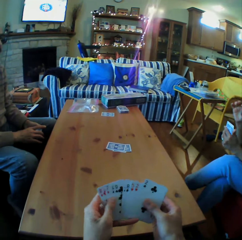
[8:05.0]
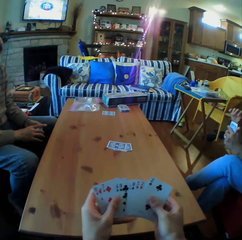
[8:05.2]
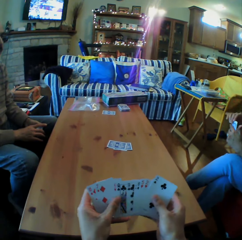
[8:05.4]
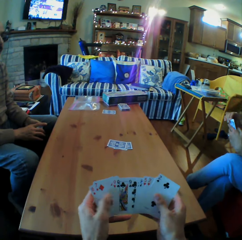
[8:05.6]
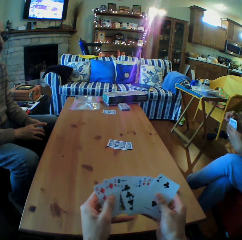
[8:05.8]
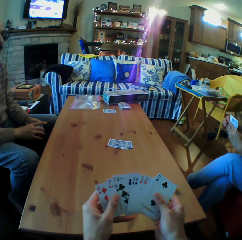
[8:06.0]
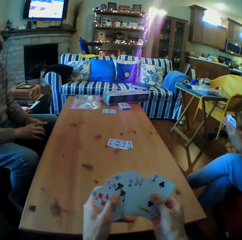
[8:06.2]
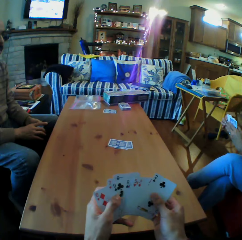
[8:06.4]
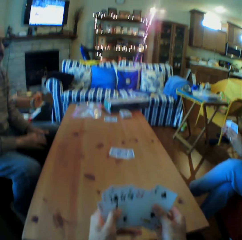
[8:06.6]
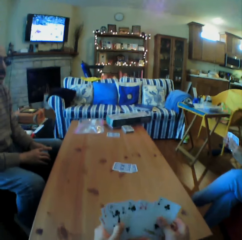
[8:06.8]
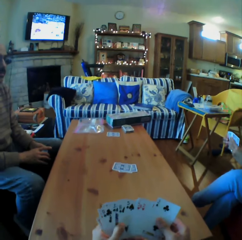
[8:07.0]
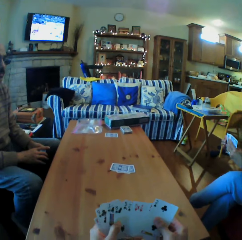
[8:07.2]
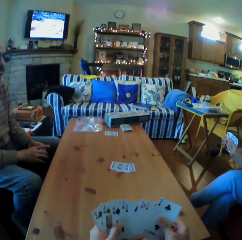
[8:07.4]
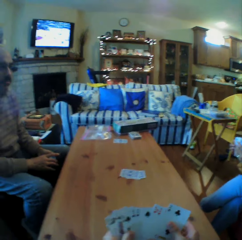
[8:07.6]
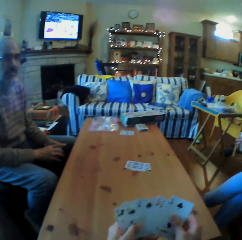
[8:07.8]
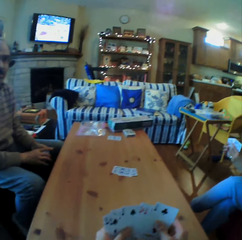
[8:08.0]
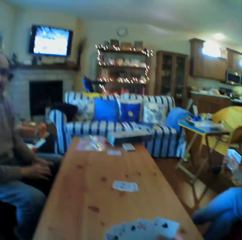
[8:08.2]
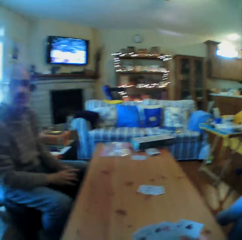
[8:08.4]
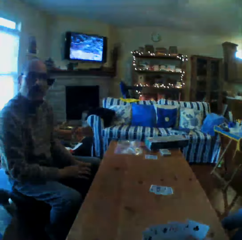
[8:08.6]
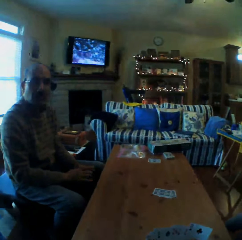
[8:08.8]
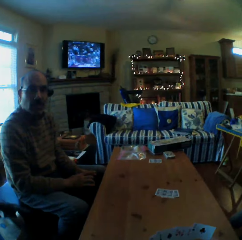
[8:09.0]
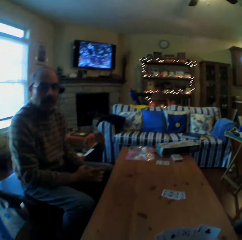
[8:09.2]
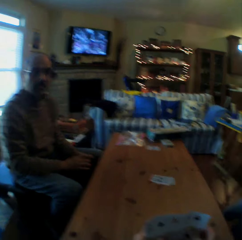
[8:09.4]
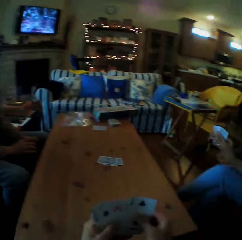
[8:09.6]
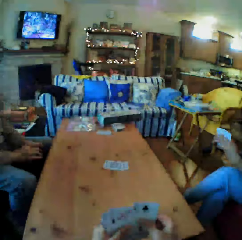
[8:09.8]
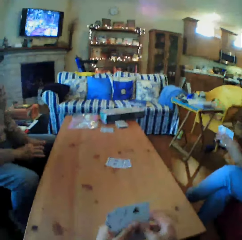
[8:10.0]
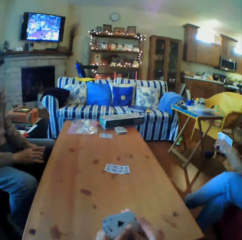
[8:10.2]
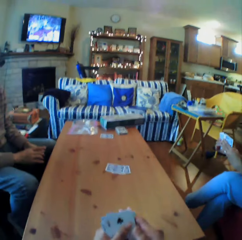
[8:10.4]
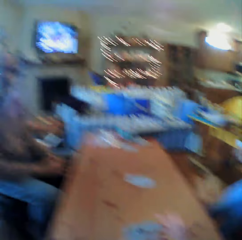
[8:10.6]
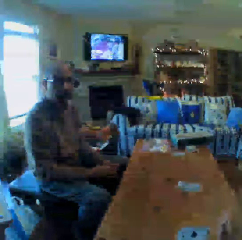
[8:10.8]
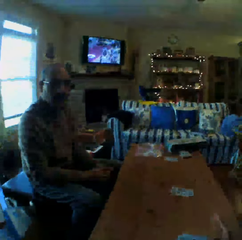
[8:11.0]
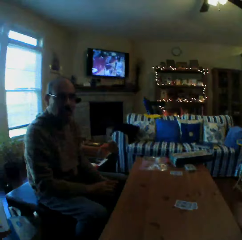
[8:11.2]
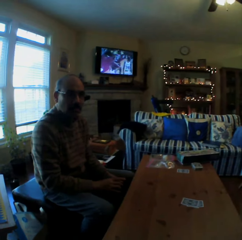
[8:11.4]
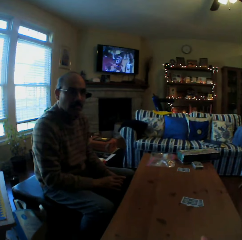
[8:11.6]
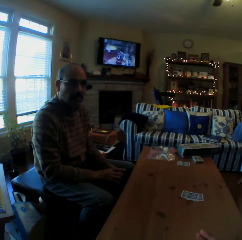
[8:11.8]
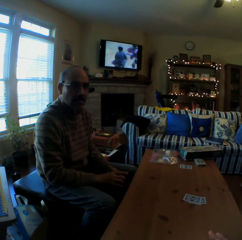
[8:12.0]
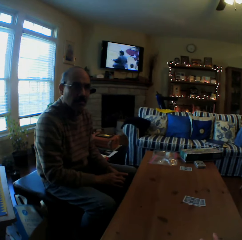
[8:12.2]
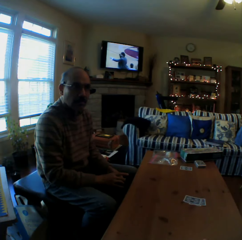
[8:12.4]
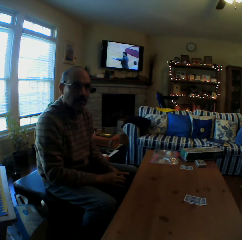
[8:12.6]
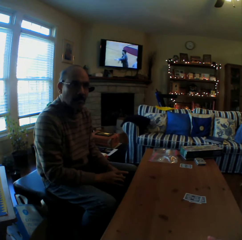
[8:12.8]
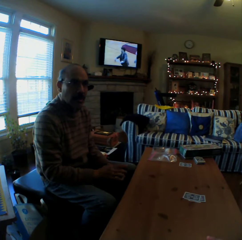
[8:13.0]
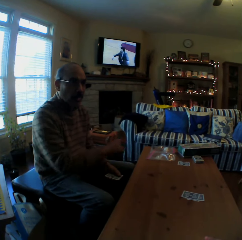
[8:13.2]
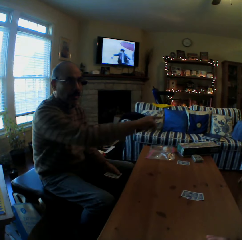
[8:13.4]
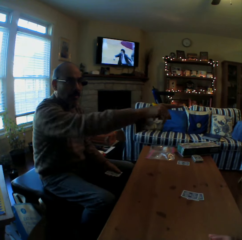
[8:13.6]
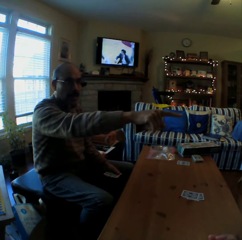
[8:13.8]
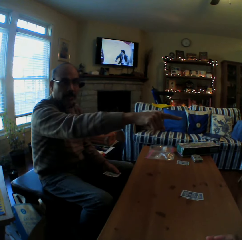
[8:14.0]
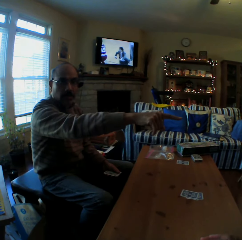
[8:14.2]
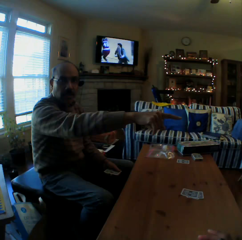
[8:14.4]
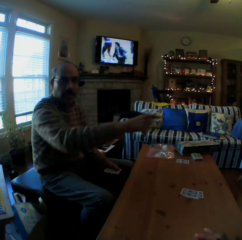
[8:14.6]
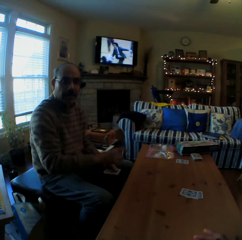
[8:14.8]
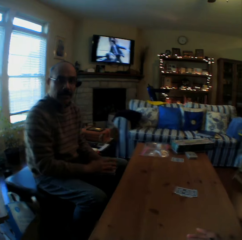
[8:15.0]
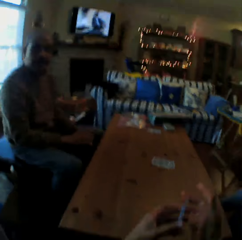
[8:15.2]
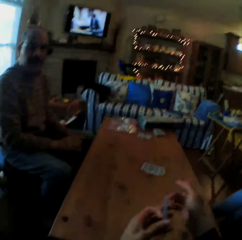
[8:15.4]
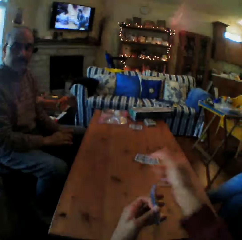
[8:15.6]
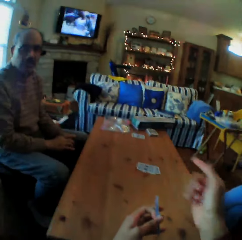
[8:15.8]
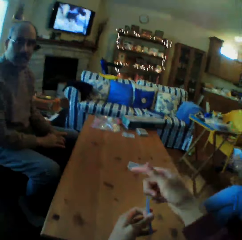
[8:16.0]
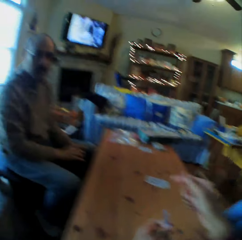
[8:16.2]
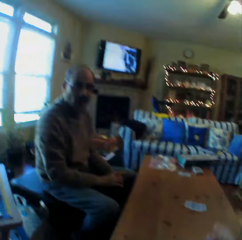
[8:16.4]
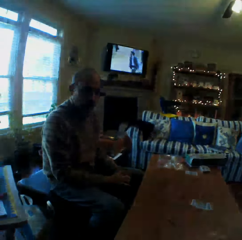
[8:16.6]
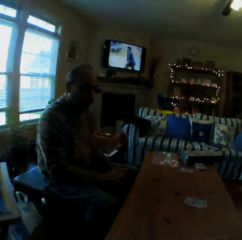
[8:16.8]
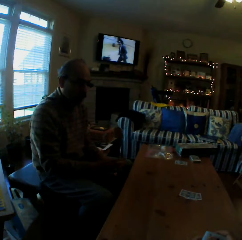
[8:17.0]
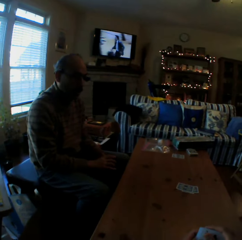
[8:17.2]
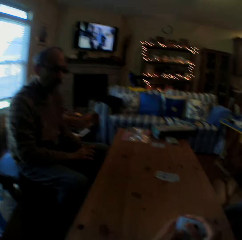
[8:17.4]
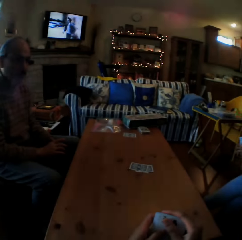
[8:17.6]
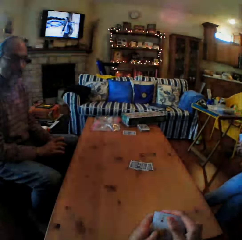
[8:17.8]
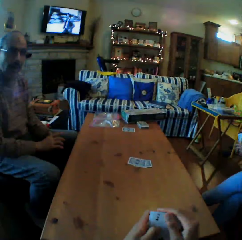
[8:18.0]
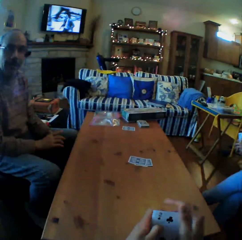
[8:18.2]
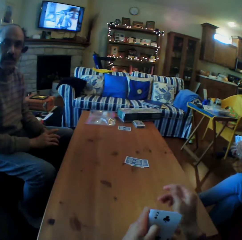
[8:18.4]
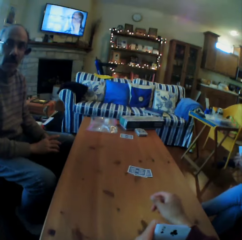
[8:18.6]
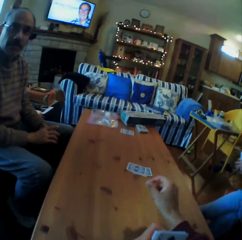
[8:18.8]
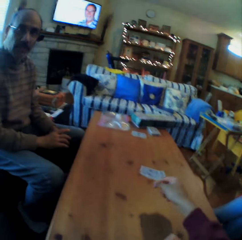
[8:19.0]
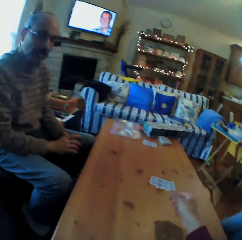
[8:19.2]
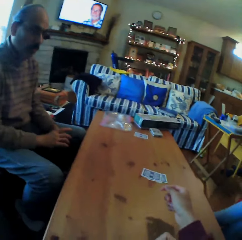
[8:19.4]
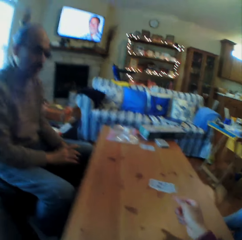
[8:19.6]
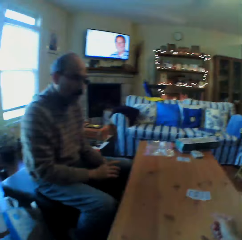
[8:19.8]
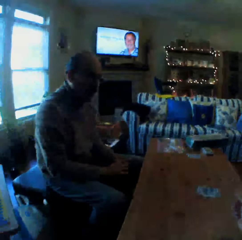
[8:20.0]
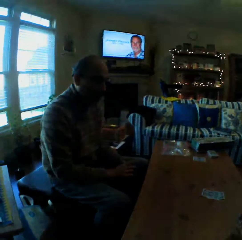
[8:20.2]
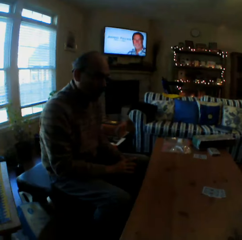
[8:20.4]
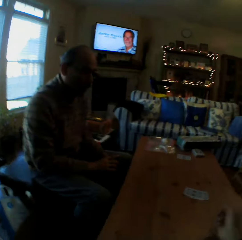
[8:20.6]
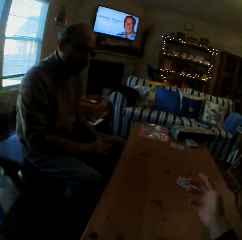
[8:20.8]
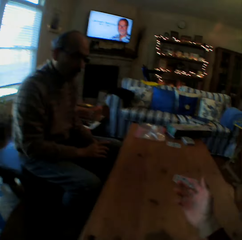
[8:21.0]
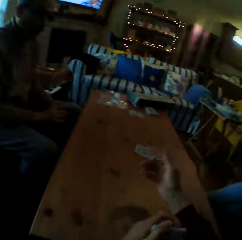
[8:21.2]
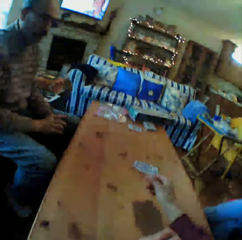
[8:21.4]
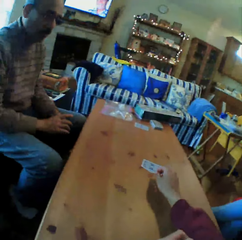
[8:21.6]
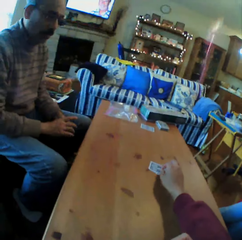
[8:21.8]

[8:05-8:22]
The camera wearer shuffles the cards. They converse with a man. They look at the man. The man talks. The man points at the camera wearer. The camera wearer talks. They converse.

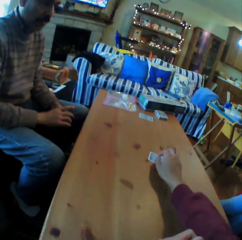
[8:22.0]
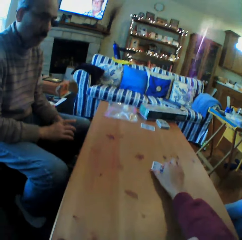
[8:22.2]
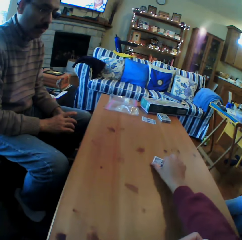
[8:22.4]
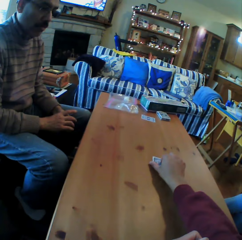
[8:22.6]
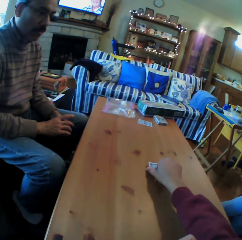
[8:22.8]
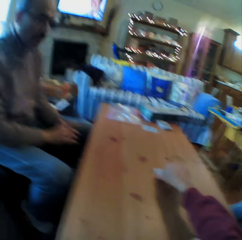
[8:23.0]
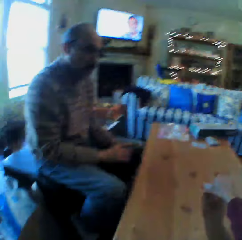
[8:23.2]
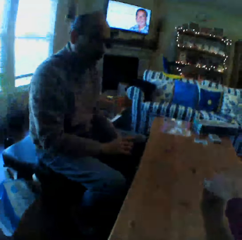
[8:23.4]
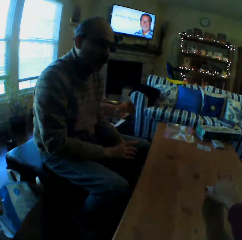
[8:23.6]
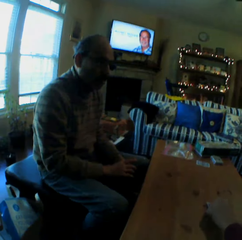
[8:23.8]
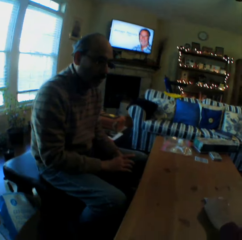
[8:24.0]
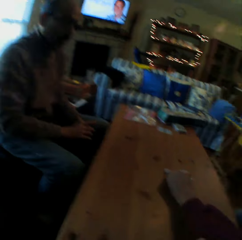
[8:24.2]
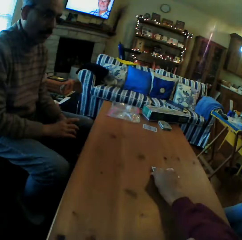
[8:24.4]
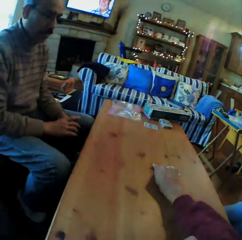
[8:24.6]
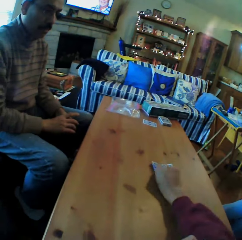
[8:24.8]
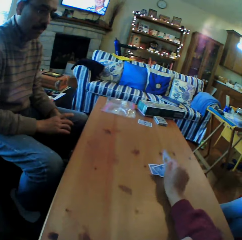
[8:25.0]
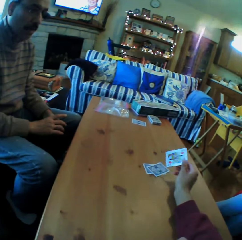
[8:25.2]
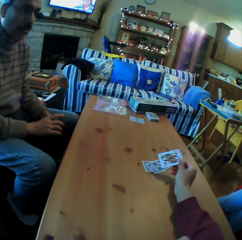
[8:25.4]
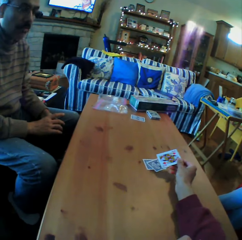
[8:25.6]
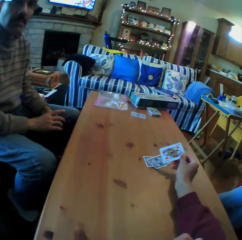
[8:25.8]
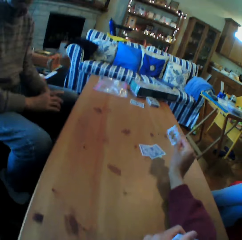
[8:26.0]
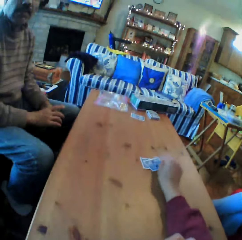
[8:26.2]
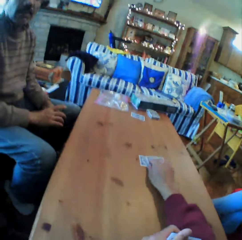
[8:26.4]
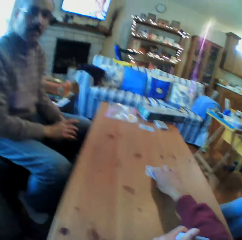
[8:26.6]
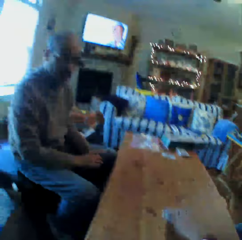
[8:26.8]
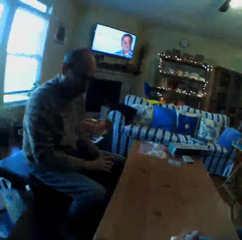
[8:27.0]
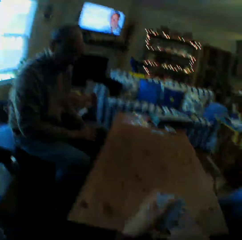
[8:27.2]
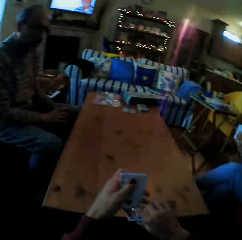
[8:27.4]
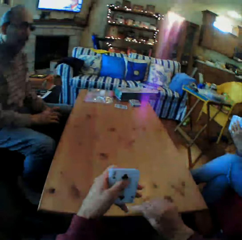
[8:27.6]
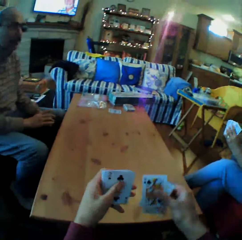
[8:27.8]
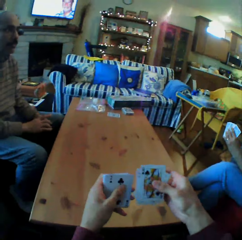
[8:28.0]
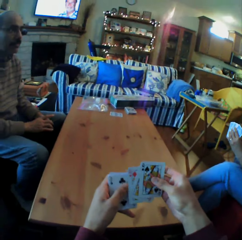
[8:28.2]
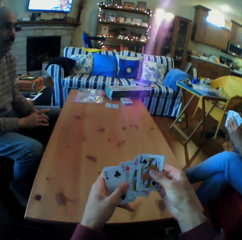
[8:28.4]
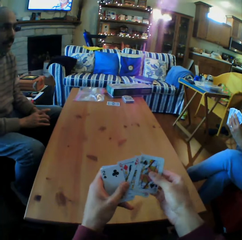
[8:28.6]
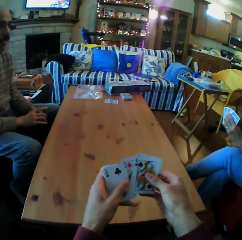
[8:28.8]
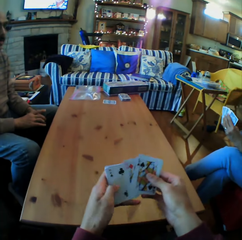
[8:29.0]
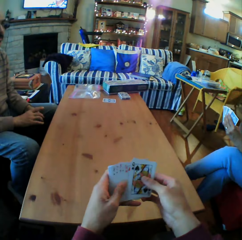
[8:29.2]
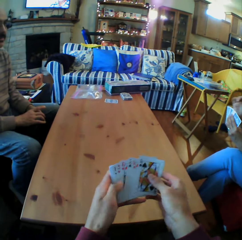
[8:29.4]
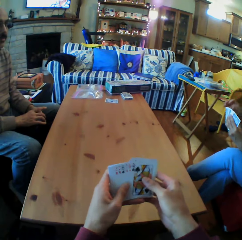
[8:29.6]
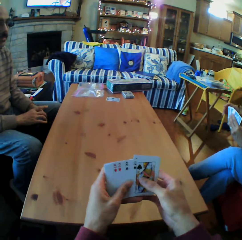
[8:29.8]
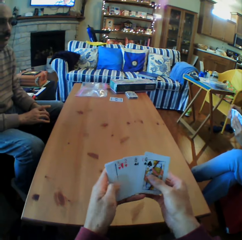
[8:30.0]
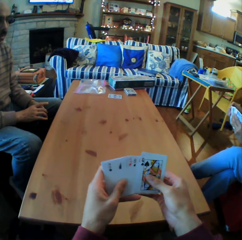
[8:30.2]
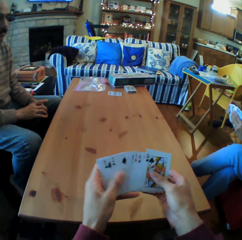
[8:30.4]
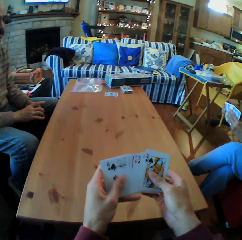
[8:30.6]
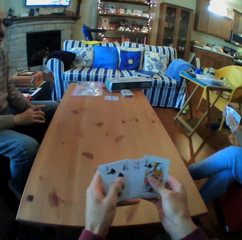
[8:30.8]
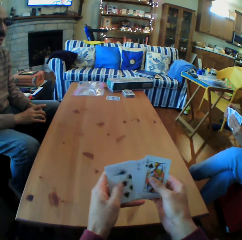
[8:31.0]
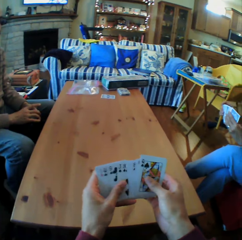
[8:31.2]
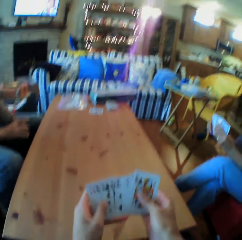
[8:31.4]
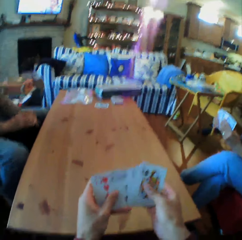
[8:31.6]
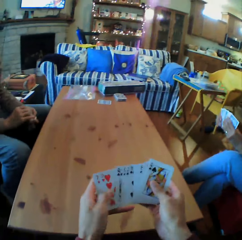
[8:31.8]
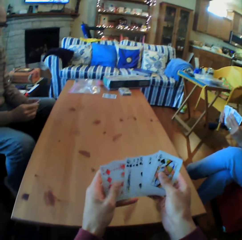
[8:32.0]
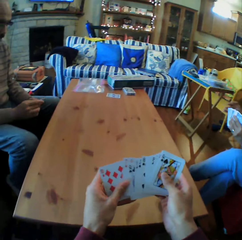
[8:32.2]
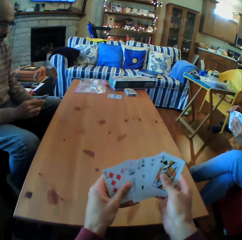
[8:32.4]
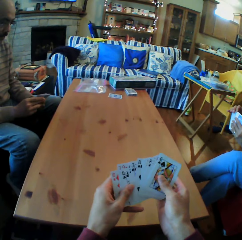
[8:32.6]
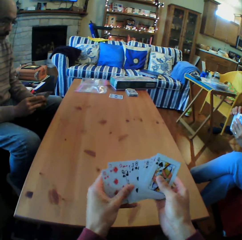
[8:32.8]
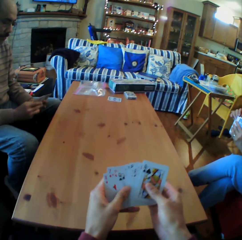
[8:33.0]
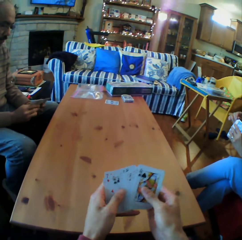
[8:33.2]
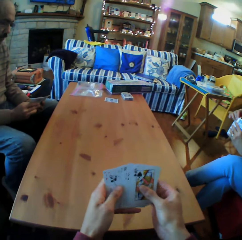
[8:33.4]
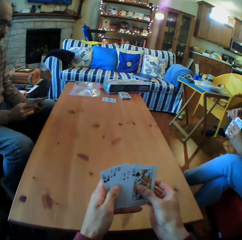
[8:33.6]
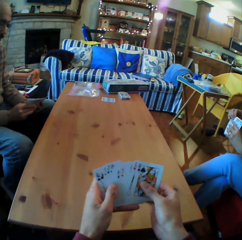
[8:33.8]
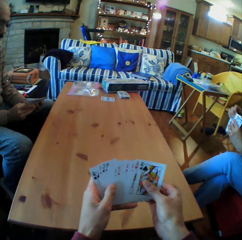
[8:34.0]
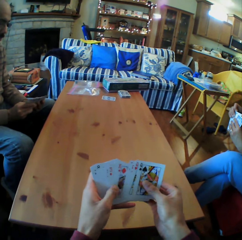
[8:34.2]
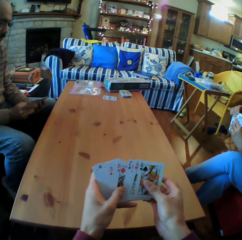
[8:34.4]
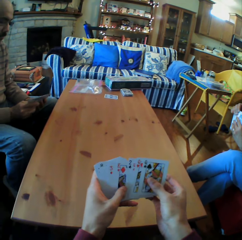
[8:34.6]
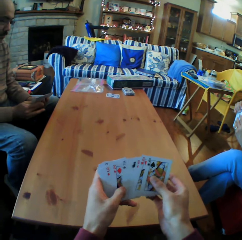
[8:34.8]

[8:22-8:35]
The camera wearer picks up the card from the table. They look at the card. They pick up the cards from the table. They arrange the cards from the table. They shuffle the cards.
